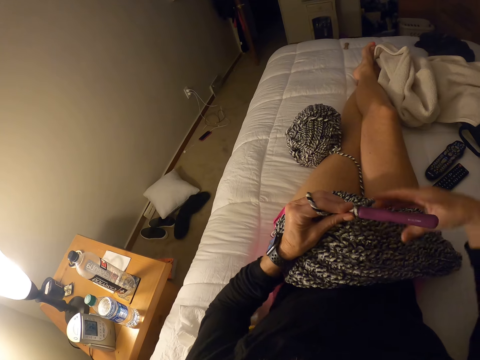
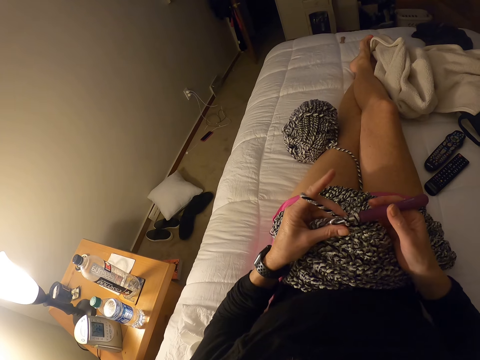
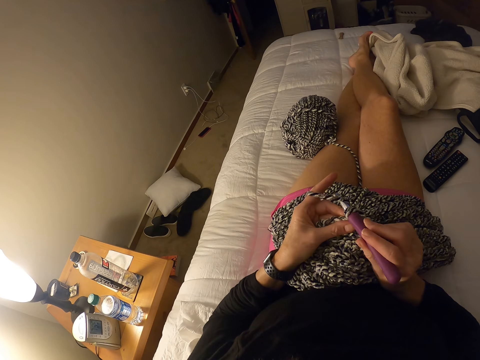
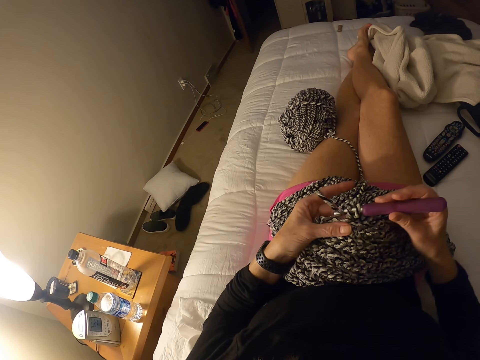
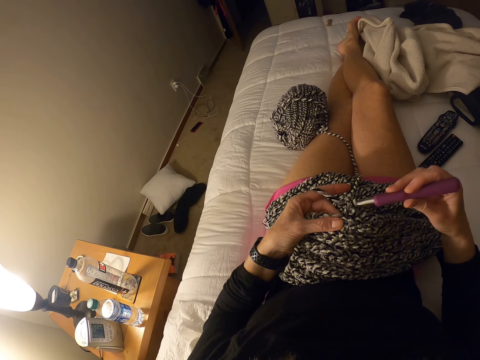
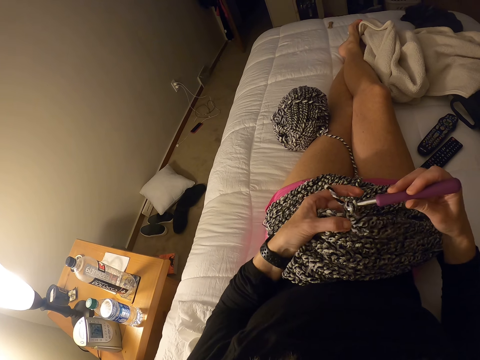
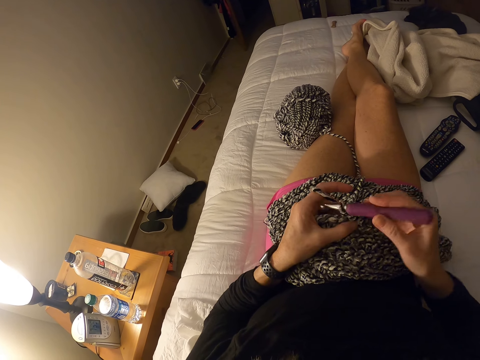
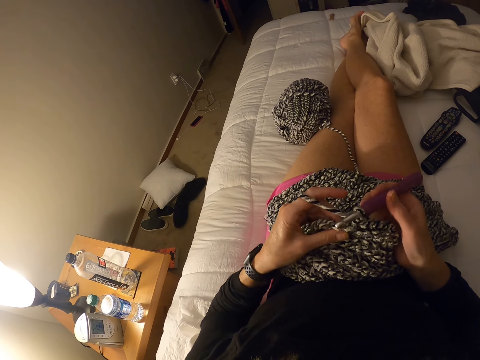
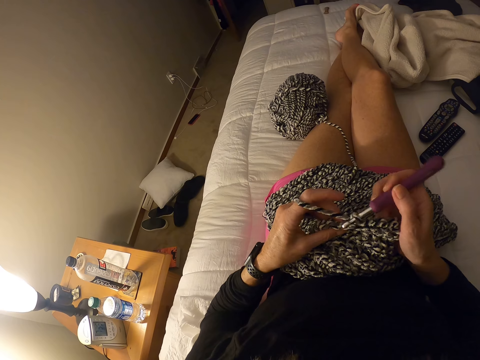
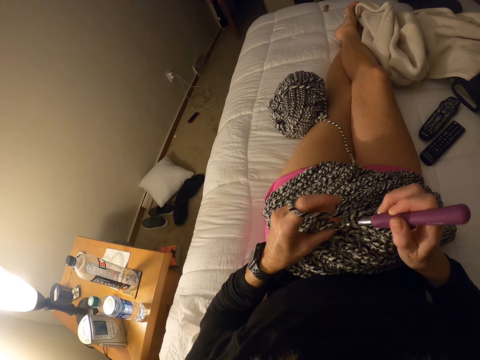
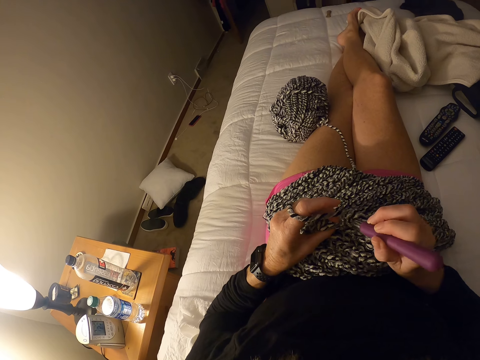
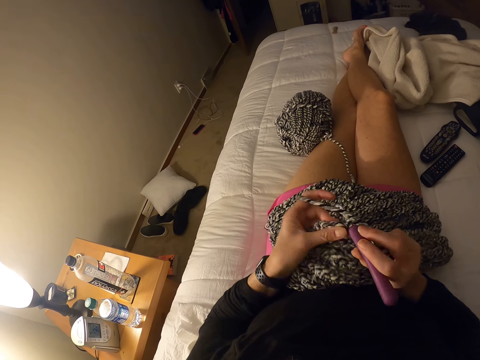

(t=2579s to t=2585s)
The camera wearer crochets the garment with the hook and the yarn.

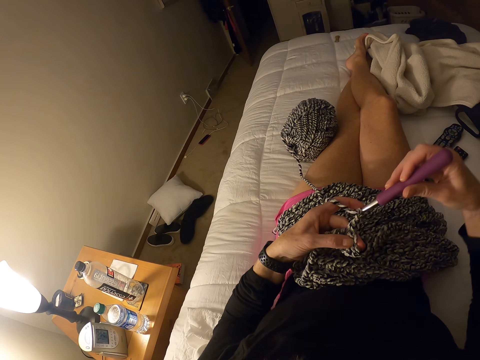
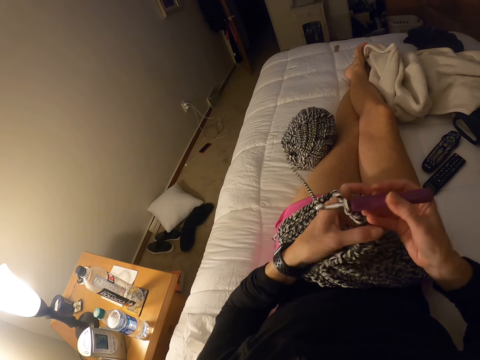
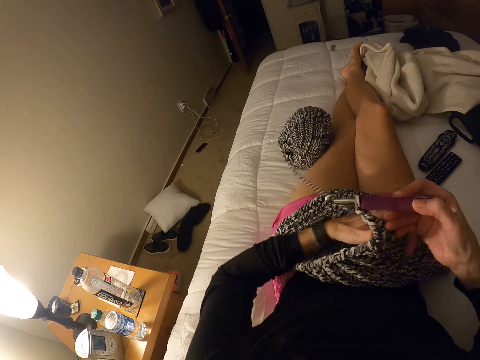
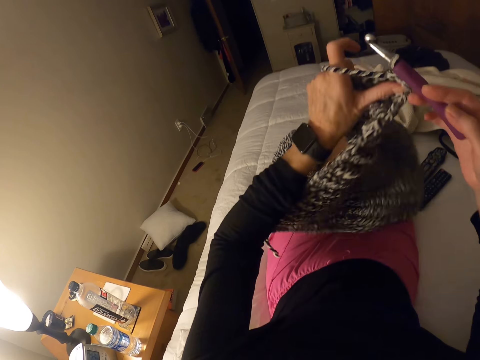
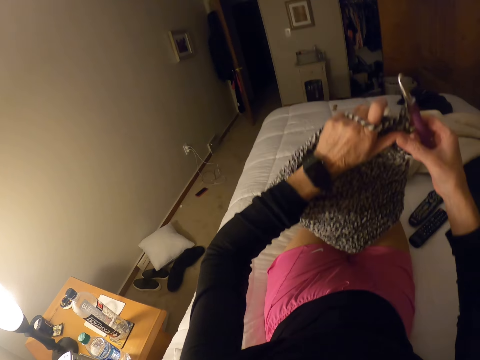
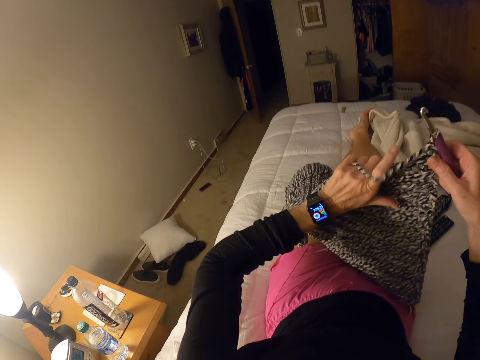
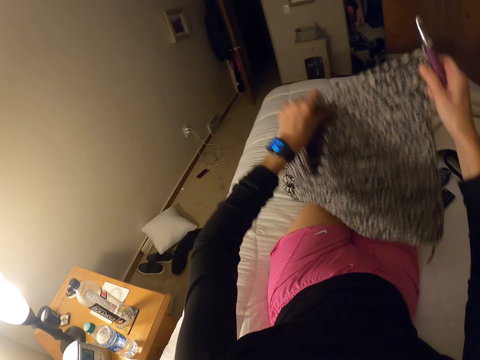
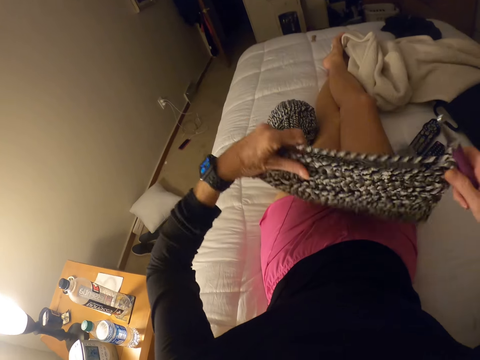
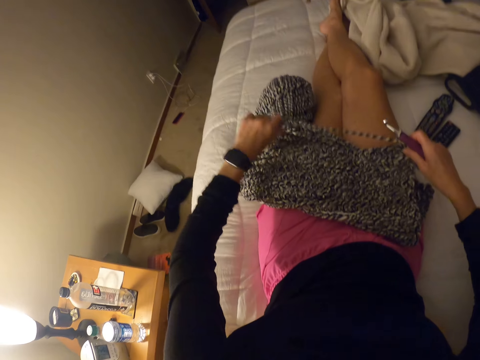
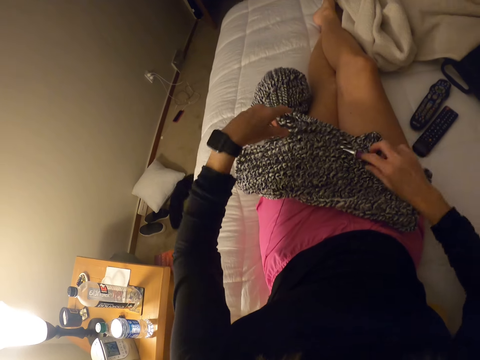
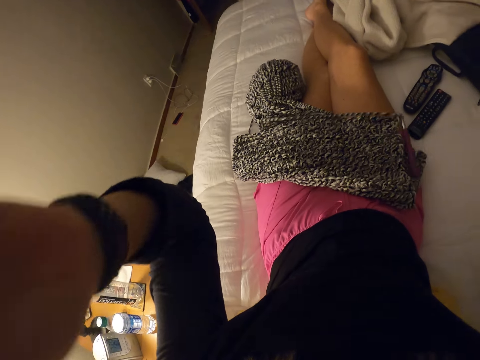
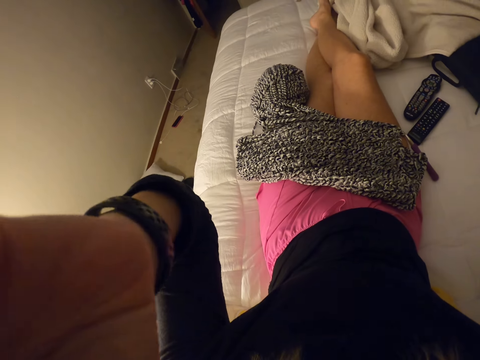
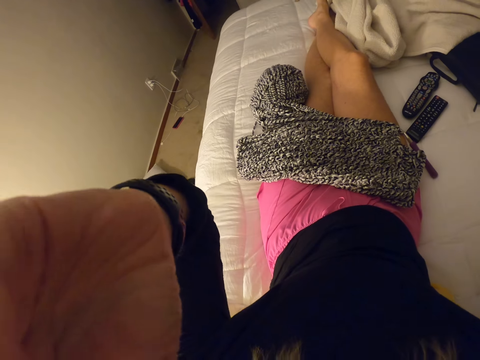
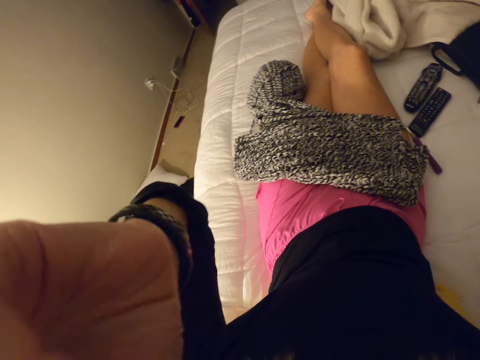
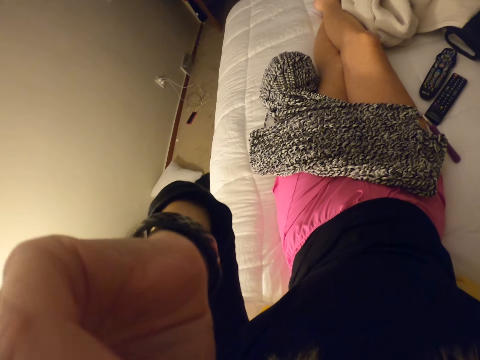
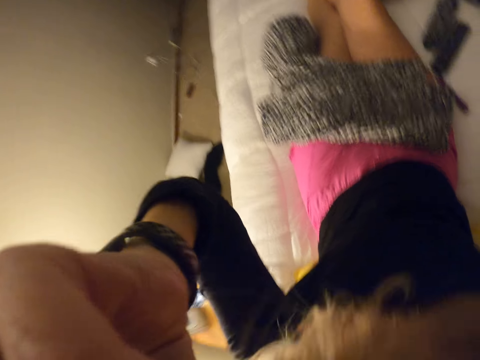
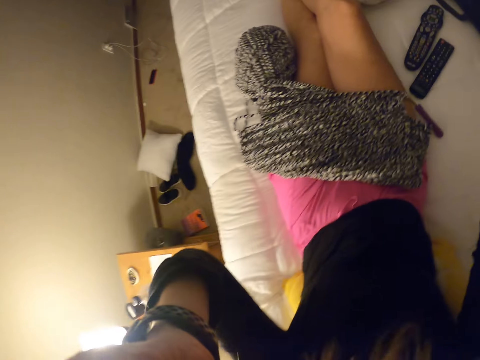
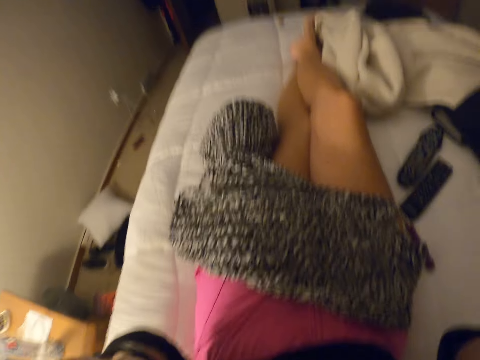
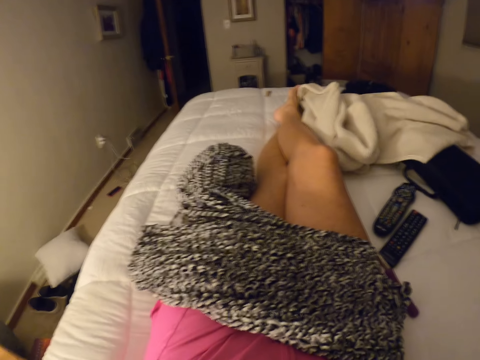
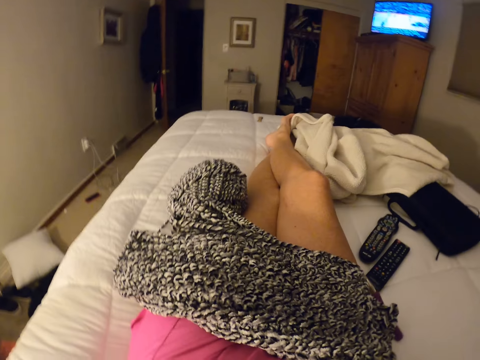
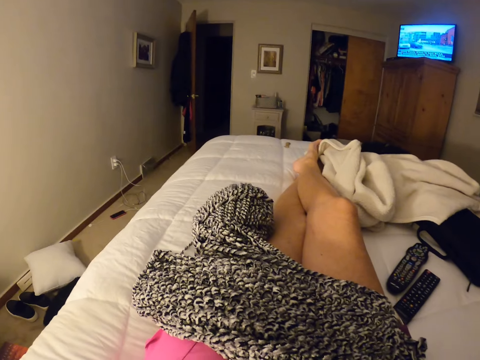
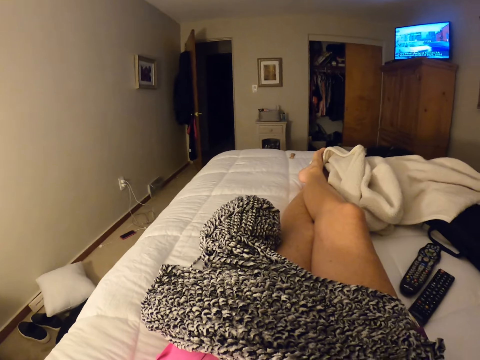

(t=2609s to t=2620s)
The camera wearer flips the crochet work or garment. They look at the watch. They place the crochet on the lap. They fold the garment and put the hook down. They adjust the camera.
